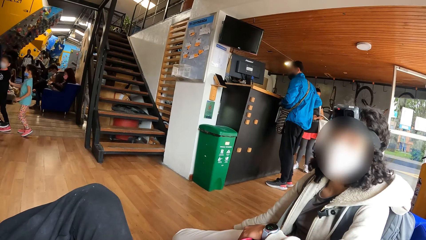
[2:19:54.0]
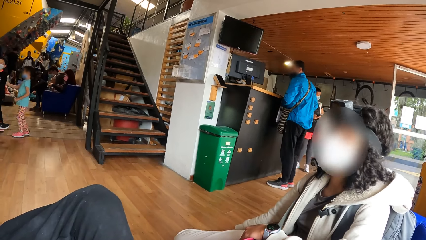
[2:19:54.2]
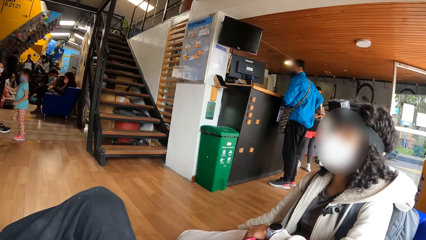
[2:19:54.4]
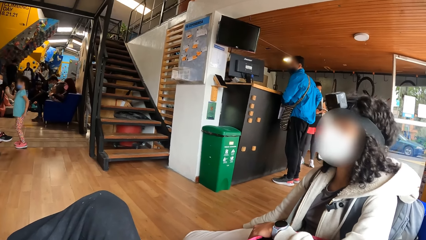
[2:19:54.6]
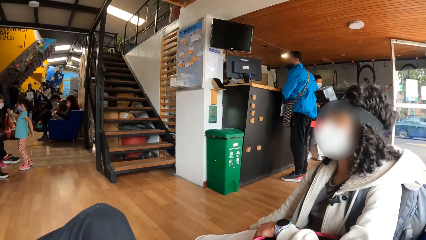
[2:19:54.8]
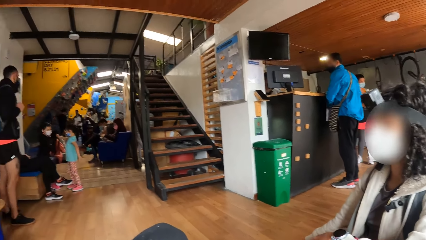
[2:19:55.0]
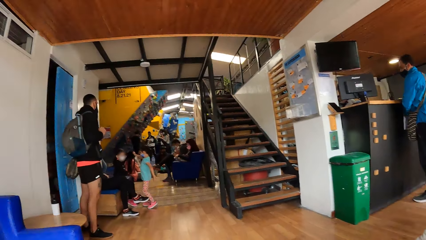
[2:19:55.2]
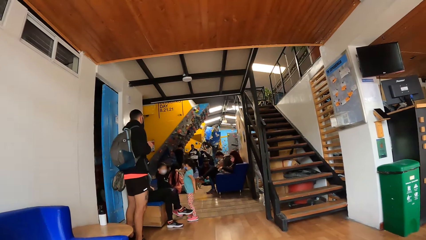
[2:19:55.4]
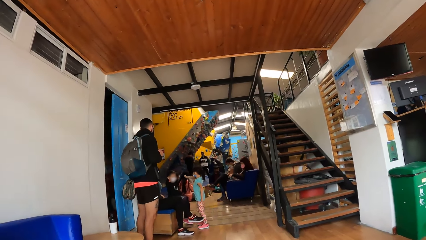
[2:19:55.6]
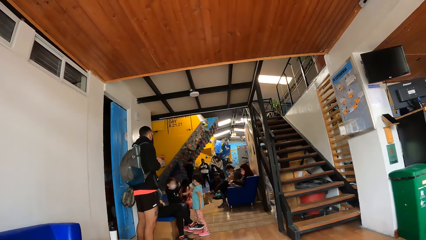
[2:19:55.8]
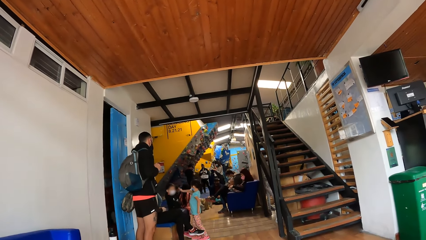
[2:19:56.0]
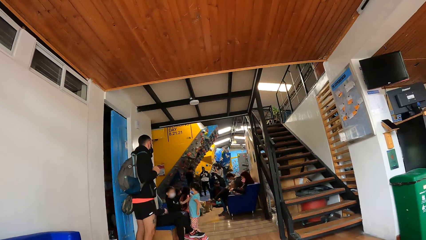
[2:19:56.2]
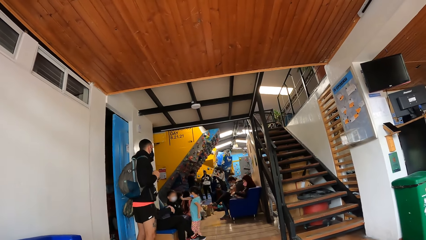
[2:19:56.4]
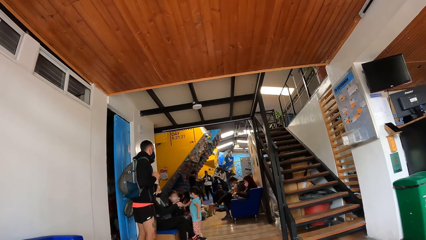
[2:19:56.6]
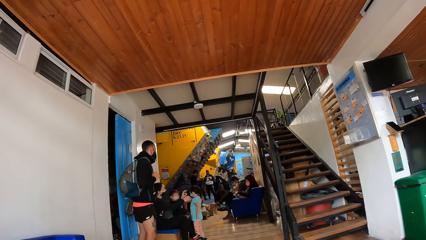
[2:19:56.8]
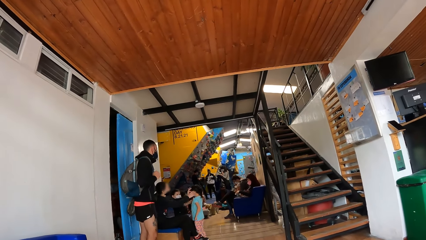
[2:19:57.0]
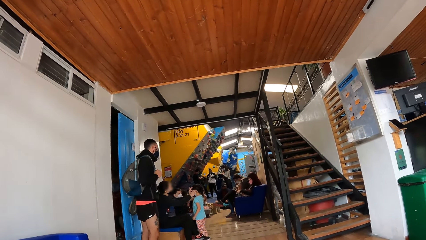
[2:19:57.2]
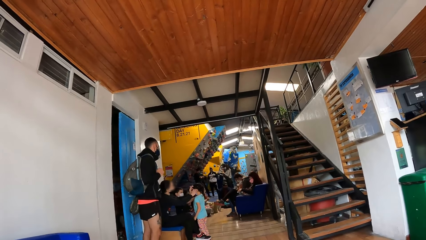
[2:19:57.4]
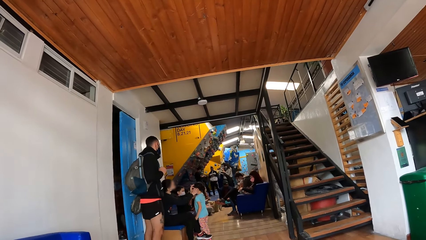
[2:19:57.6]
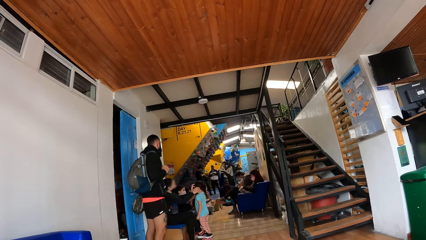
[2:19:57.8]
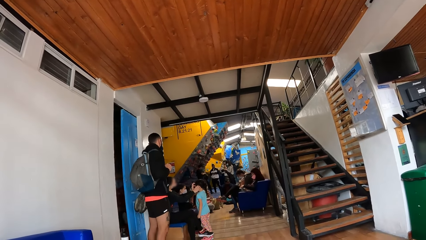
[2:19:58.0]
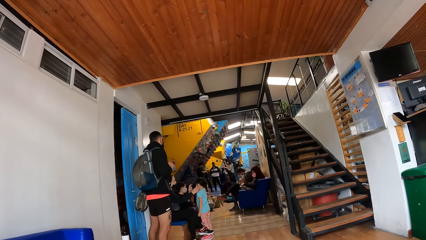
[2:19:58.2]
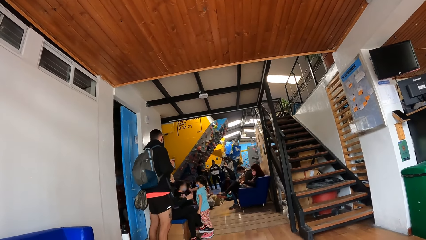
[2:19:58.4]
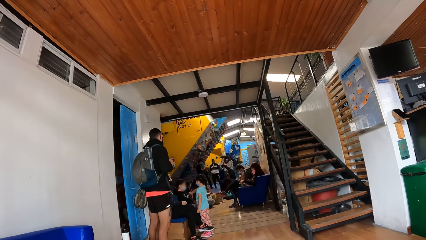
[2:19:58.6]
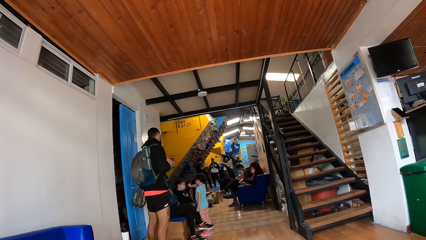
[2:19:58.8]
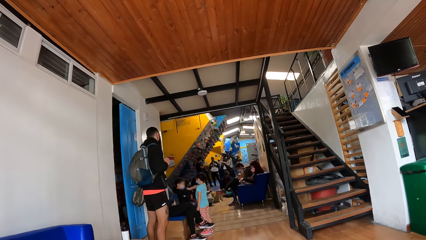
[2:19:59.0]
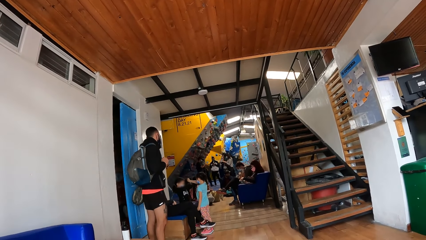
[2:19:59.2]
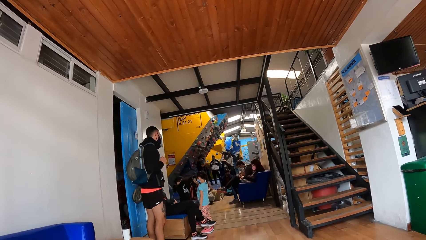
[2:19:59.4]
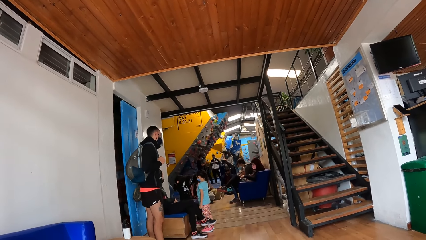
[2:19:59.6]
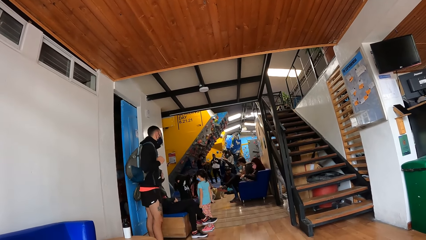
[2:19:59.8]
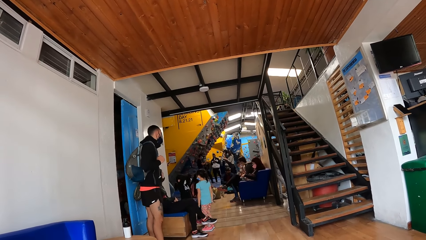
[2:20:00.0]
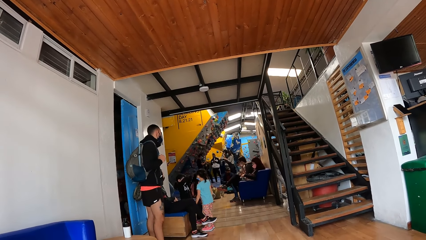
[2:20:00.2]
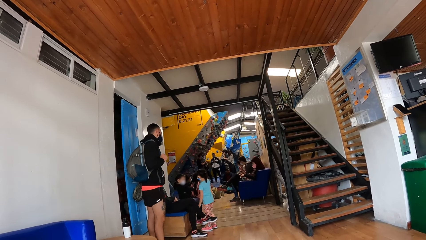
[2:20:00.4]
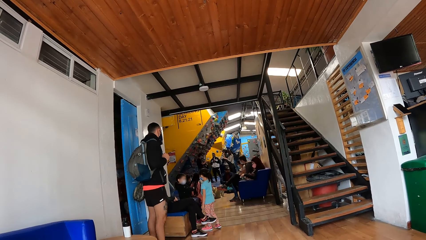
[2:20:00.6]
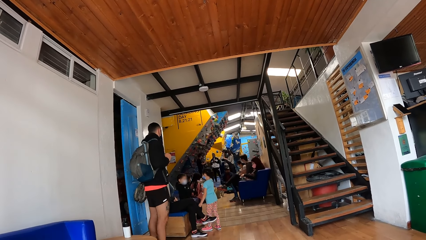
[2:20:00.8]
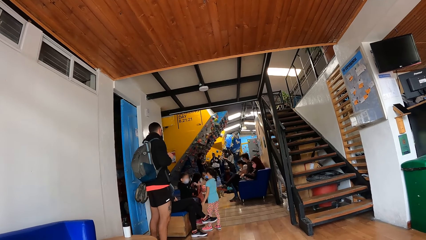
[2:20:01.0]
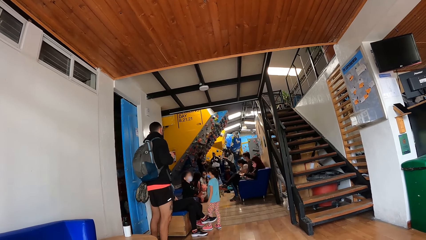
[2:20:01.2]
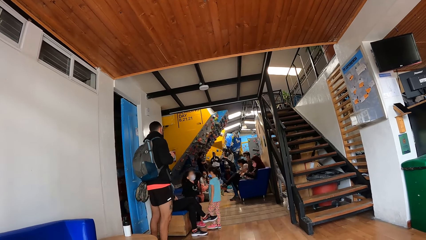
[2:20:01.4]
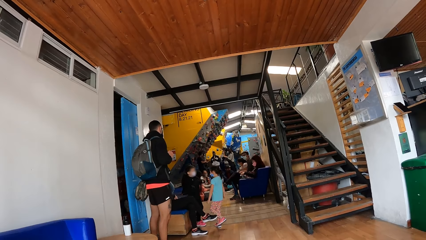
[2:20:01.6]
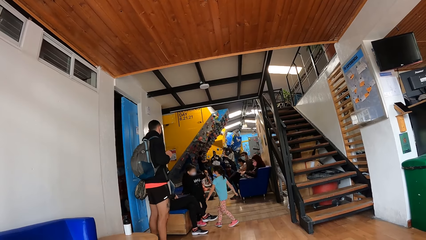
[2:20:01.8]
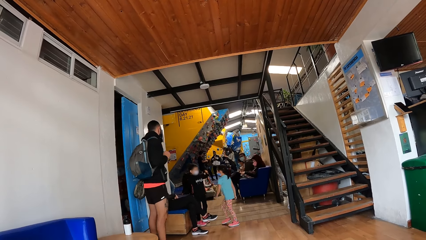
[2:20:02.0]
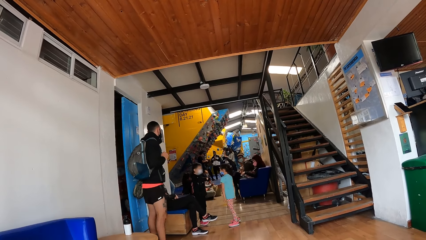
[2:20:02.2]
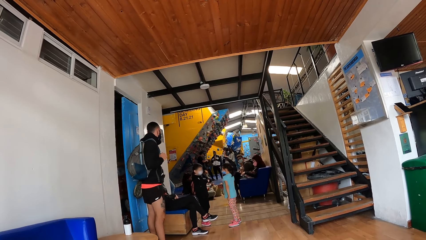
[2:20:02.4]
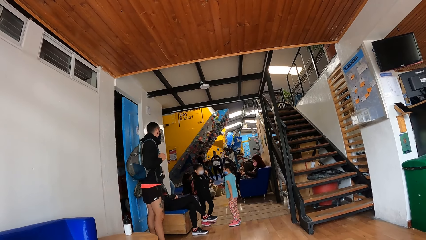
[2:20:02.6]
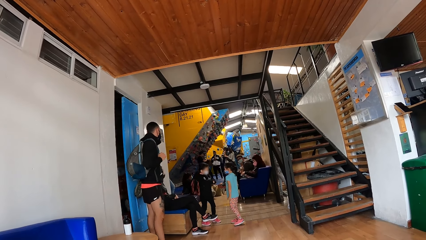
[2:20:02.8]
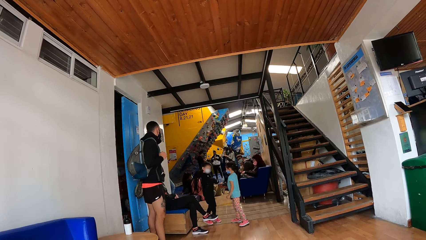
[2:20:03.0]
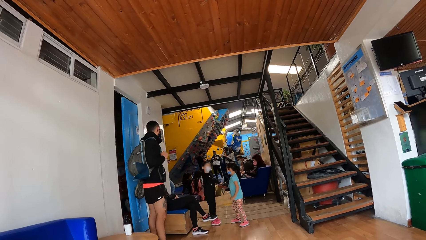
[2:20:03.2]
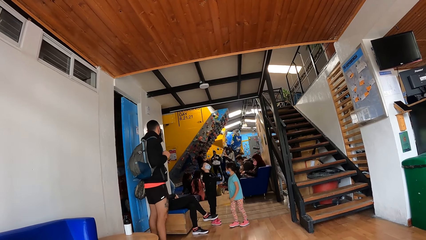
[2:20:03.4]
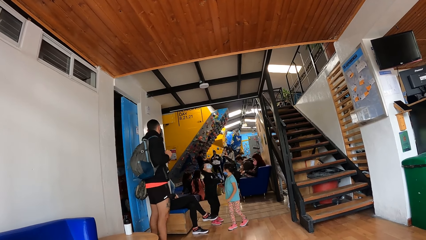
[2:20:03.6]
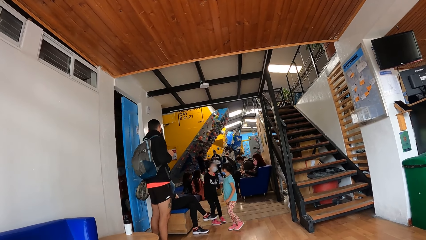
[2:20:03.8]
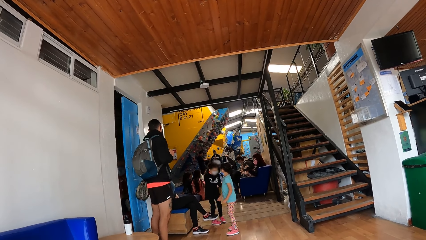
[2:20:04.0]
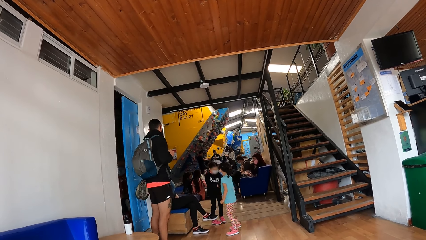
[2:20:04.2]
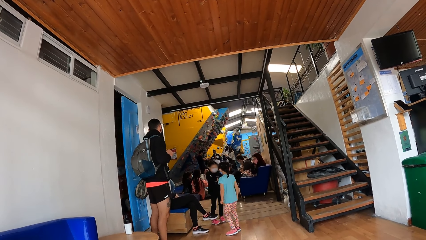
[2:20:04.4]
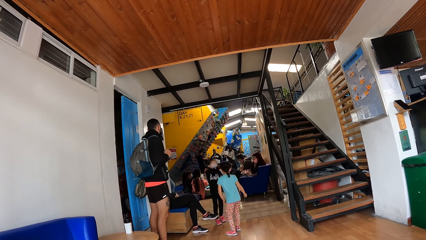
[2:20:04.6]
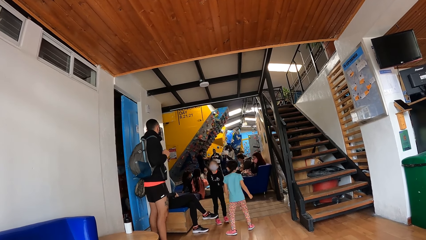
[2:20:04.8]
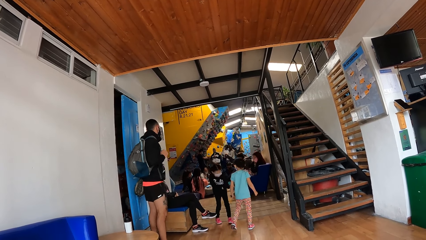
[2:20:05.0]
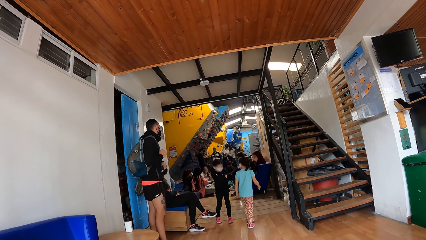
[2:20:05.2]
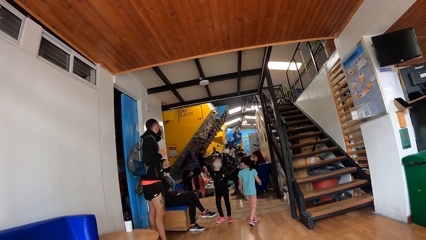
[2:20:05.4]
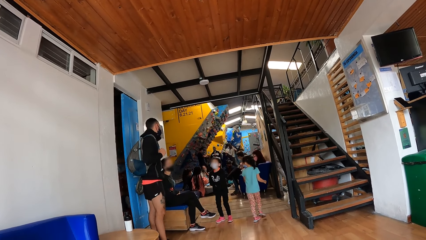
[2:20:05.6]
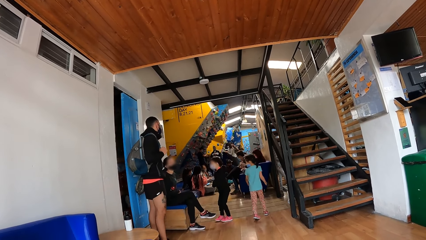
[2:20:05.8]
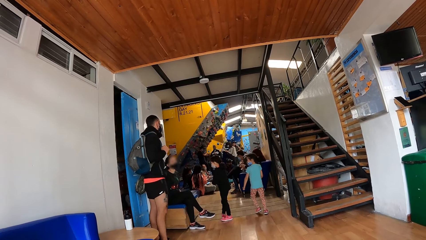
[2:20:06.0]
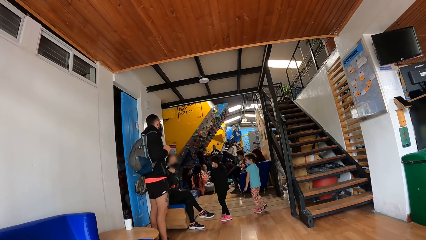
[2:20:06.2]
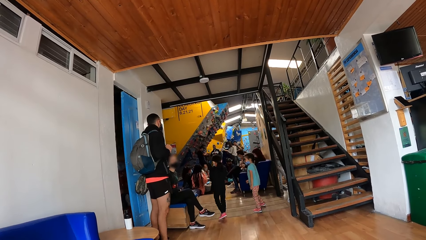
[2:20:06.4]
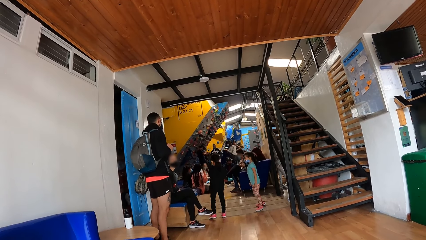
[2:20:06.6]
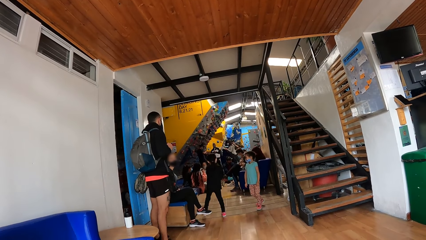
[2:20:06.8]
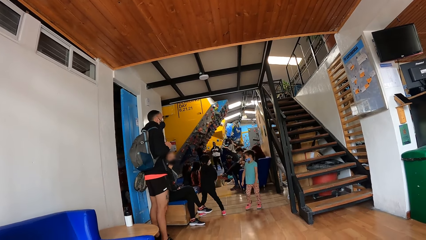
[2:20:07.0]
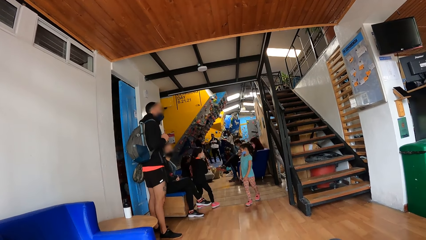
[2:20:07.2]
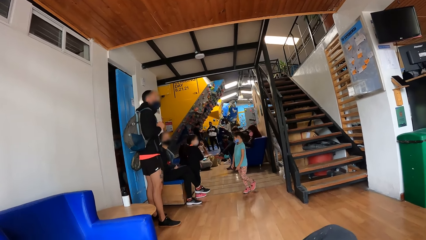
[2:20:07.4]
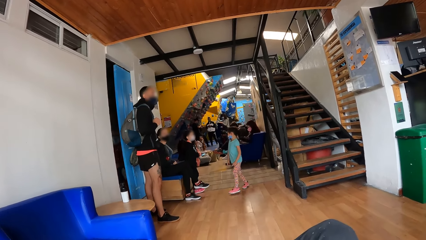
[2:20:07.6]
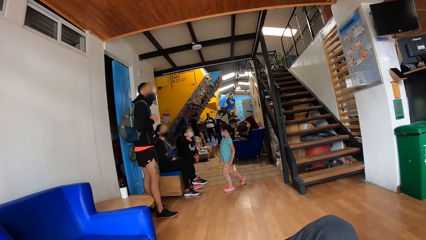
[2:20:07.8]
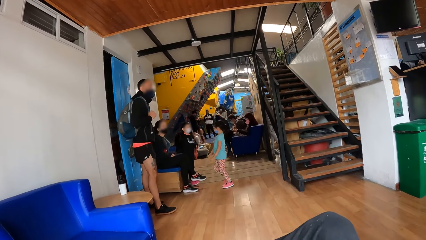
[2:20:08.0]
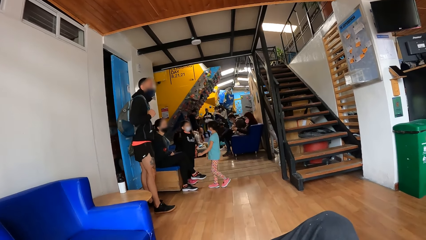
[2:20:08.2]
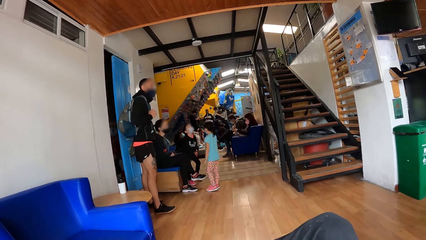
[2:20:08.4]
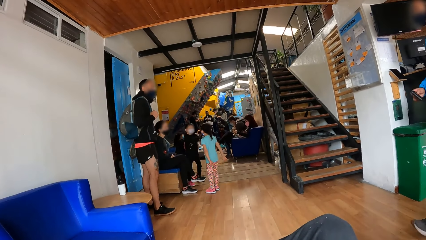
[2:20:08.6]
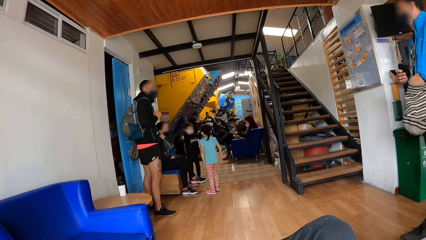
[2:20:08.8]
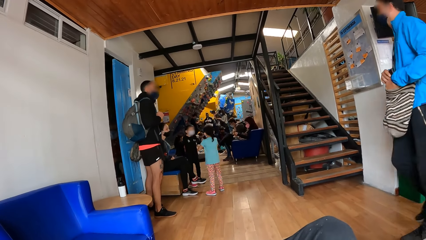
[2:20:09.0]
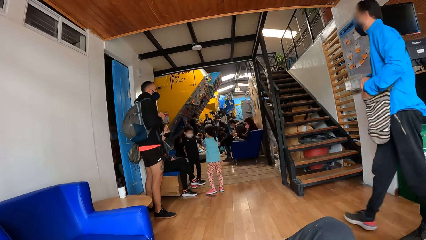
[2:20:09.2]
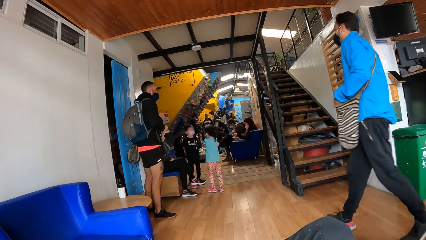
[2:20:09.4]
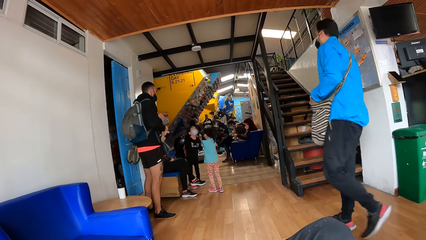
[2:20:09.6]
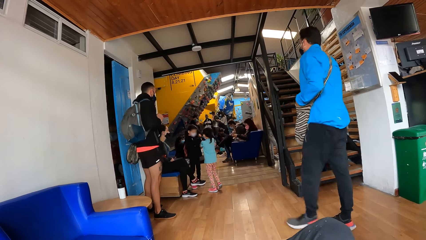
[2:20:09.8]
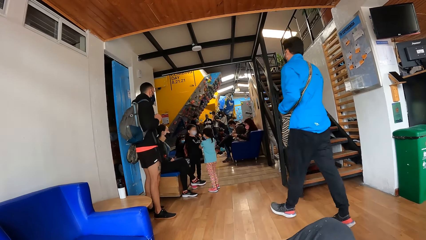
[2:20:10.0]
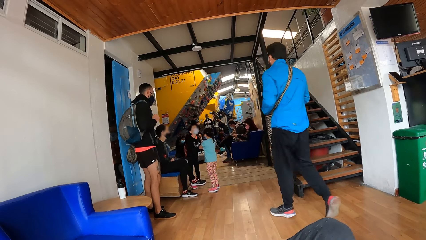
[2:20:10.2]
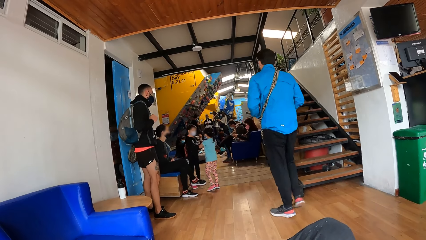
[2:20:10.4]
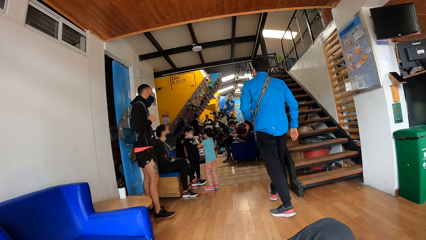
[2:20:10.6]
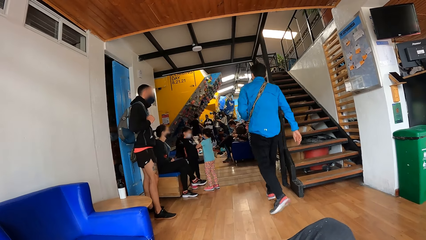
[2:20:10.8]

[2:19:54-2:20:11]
A woman touches the first girl's face. The other girl interacts with the first girl.
